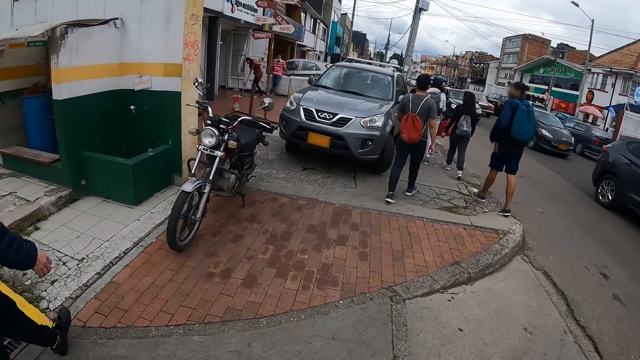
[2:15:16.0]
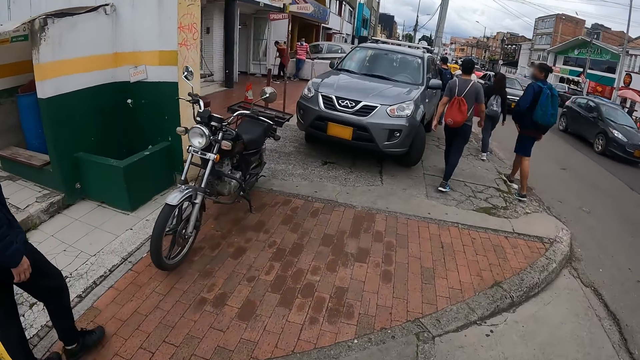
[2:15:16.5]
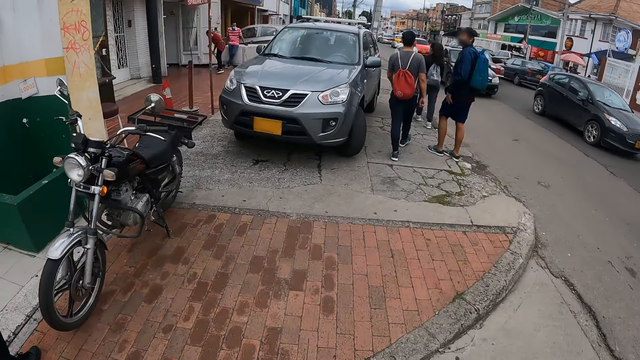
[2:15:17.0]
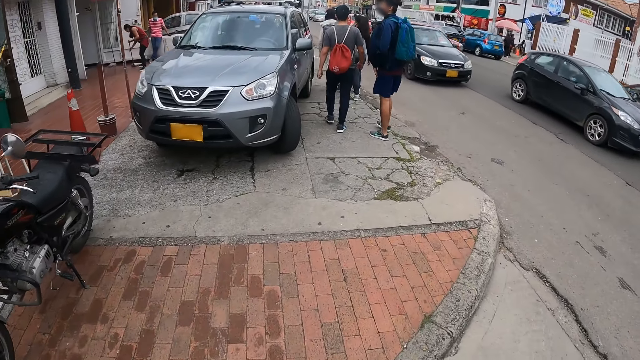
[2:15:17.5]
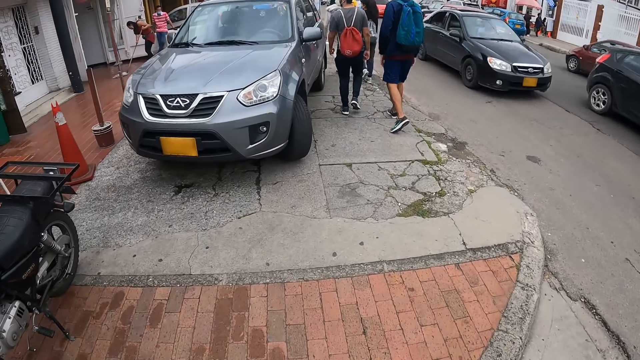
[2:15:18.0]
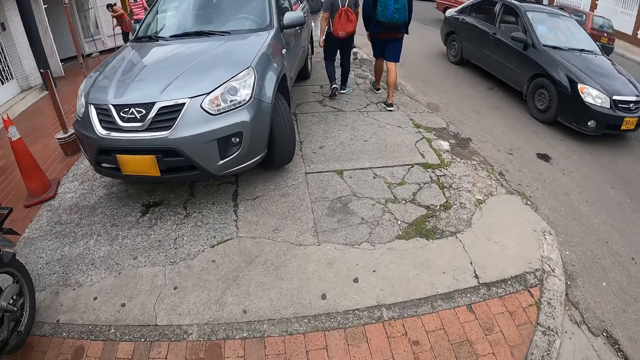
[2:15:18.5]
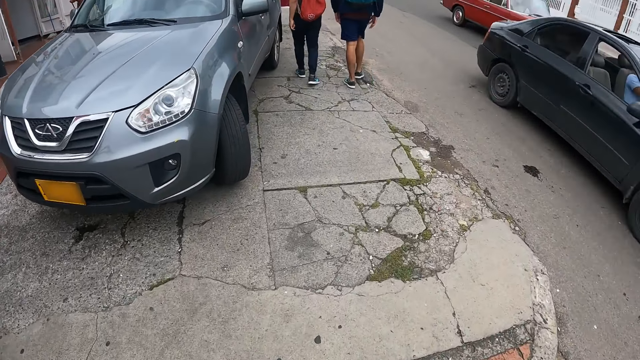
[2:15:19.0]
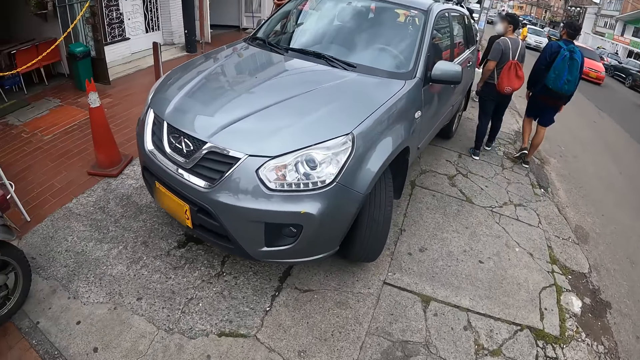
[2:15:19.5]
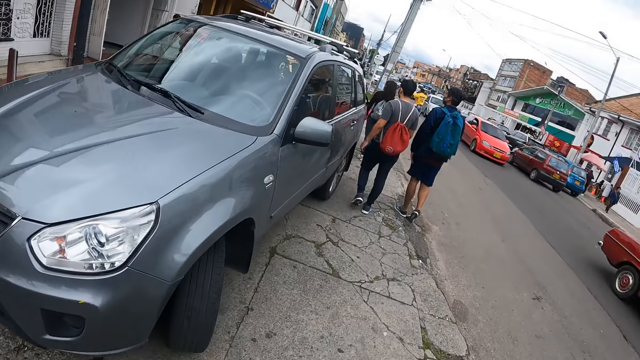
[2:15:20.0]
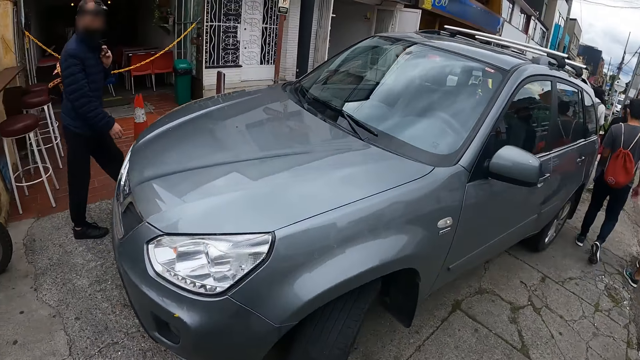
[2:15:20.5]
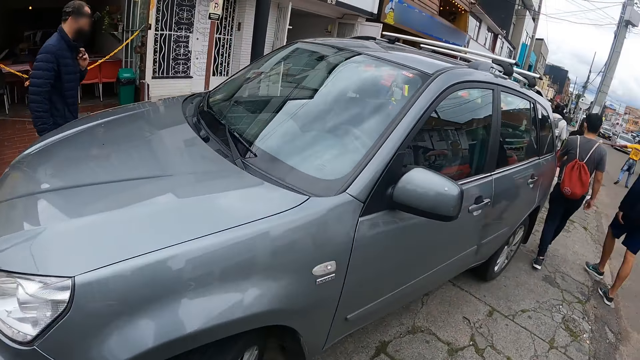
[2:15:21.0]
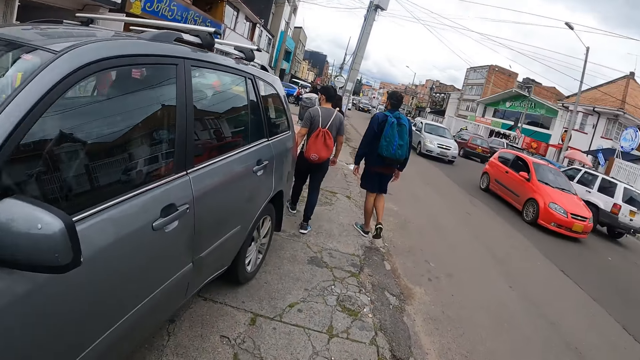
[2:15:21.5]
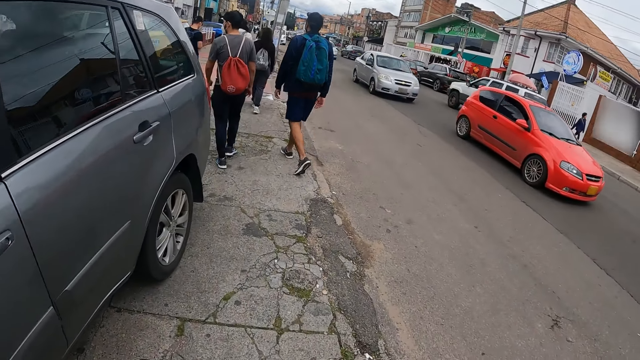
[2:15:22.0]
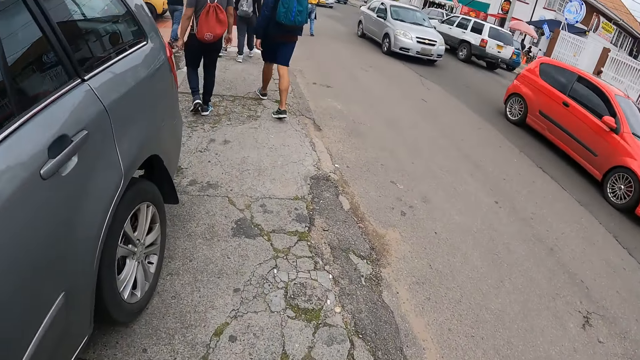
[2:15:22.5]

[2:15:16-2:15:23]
The camera wearer walks on the sidewalk with a group of people.

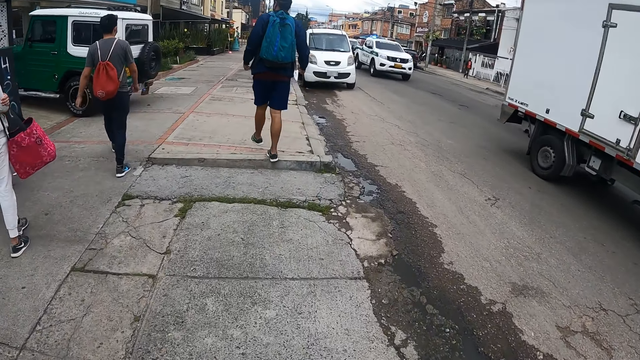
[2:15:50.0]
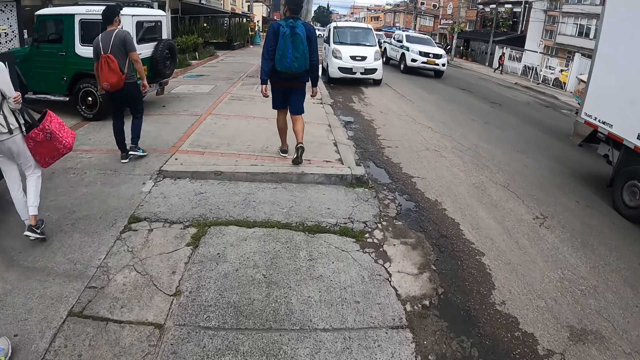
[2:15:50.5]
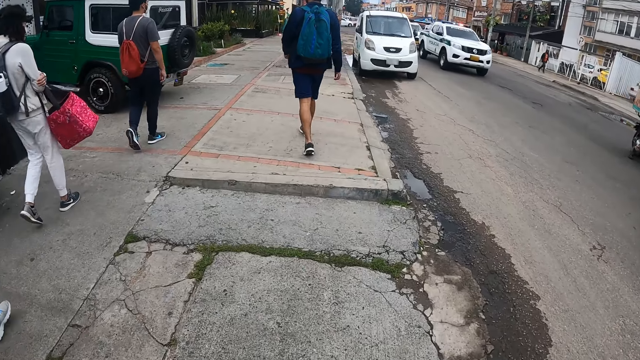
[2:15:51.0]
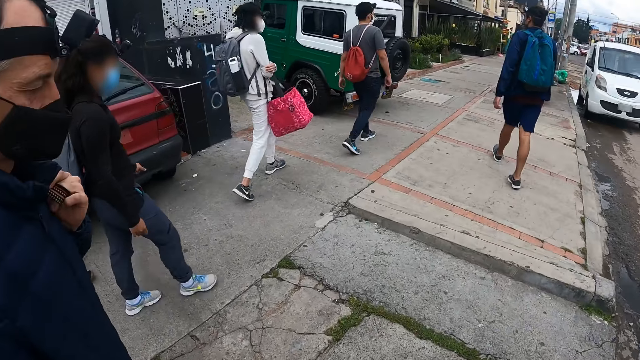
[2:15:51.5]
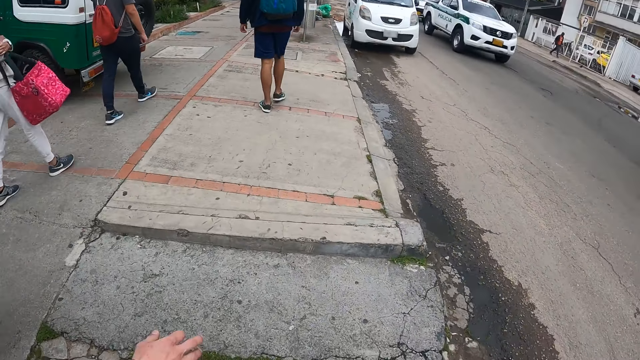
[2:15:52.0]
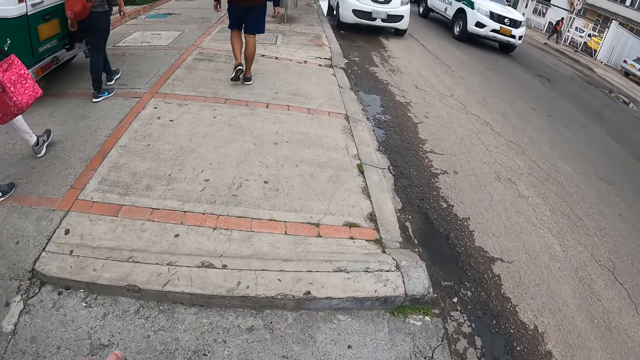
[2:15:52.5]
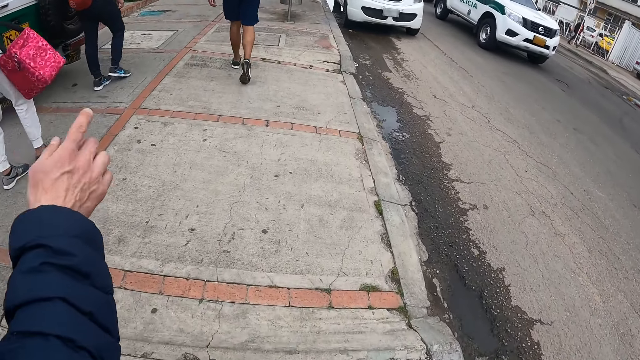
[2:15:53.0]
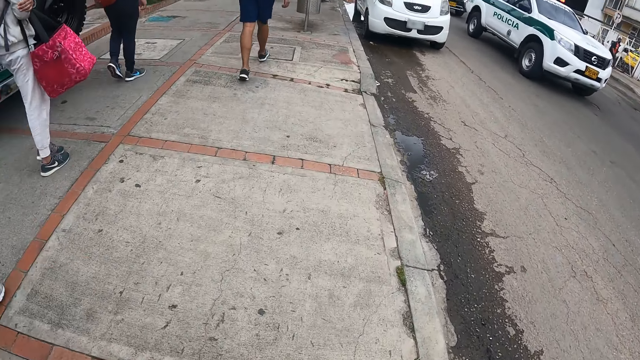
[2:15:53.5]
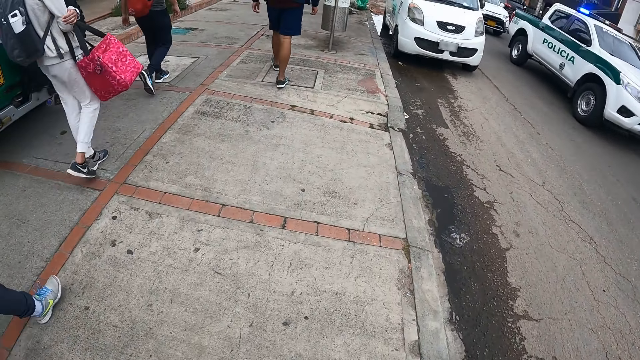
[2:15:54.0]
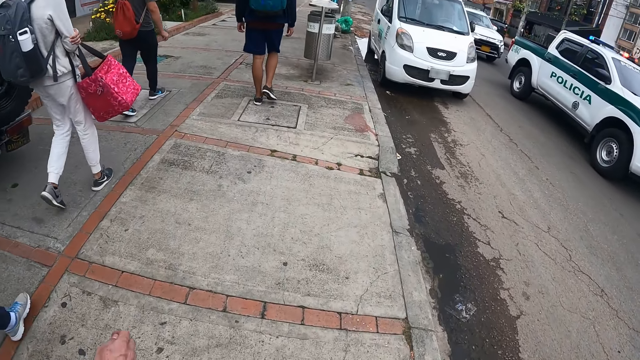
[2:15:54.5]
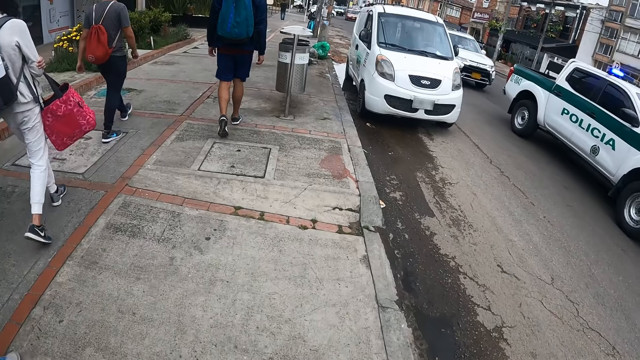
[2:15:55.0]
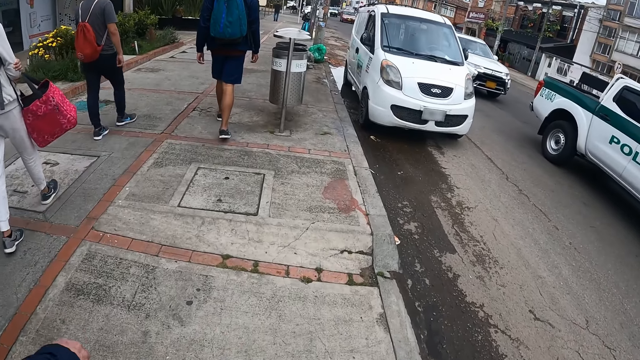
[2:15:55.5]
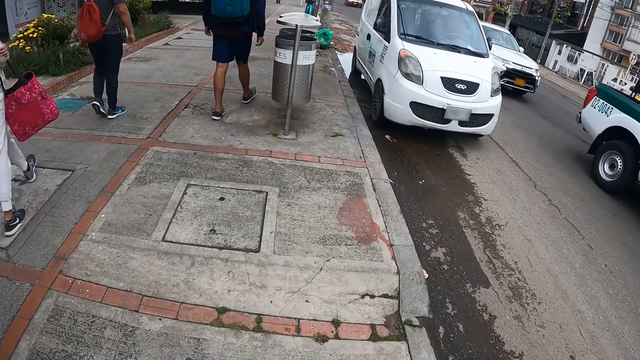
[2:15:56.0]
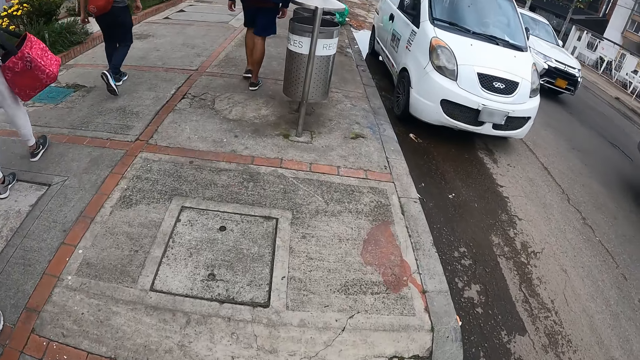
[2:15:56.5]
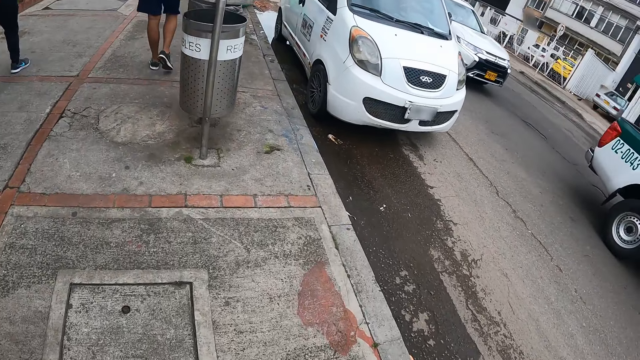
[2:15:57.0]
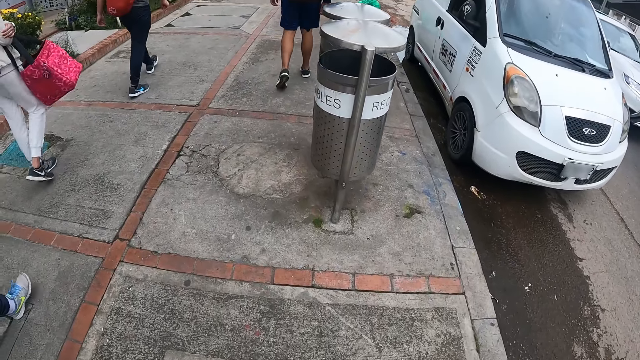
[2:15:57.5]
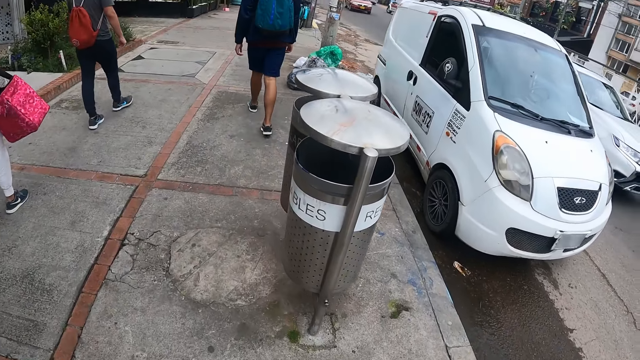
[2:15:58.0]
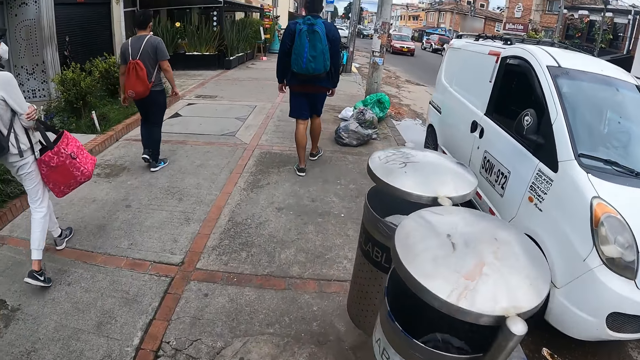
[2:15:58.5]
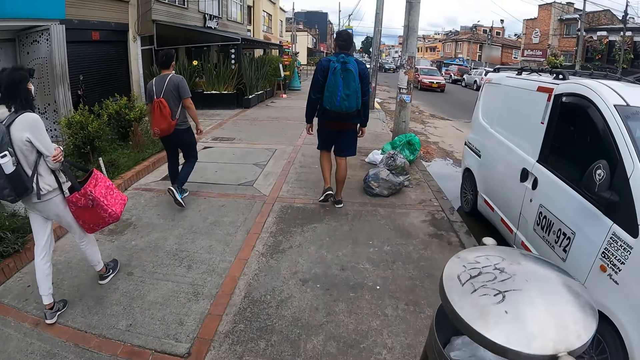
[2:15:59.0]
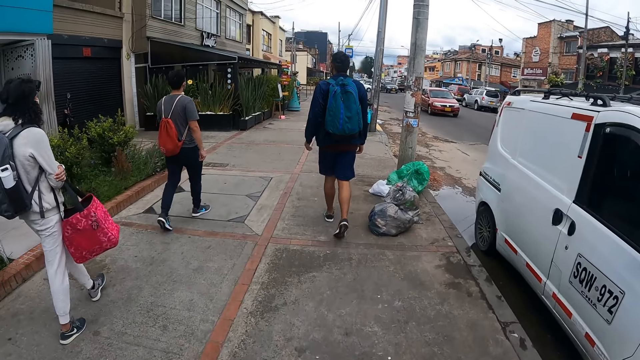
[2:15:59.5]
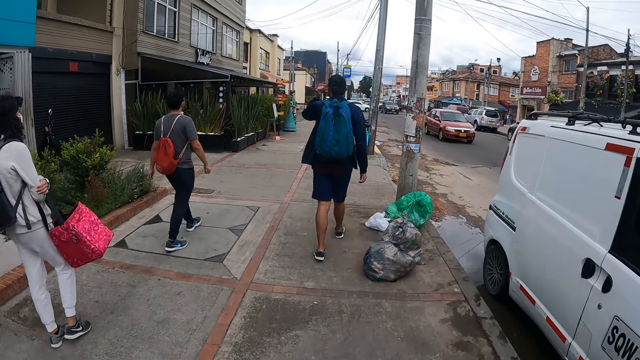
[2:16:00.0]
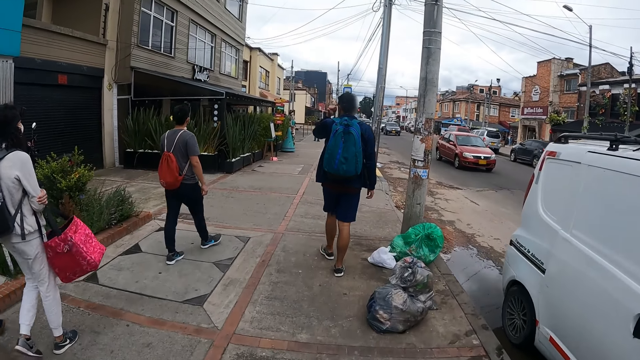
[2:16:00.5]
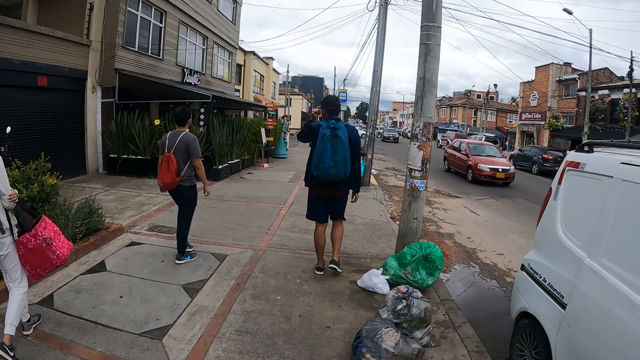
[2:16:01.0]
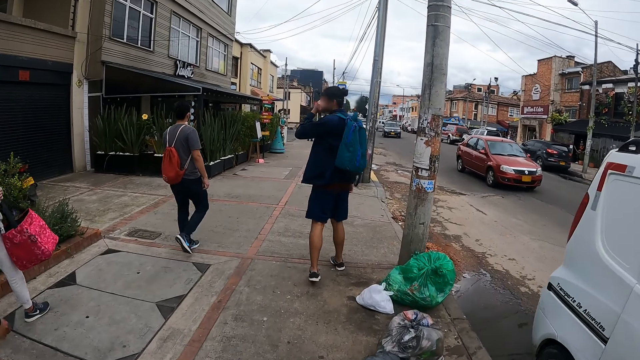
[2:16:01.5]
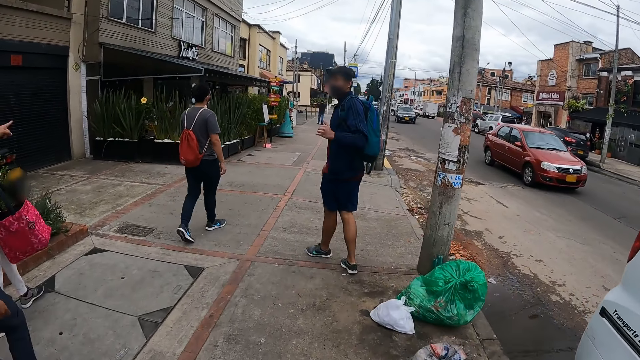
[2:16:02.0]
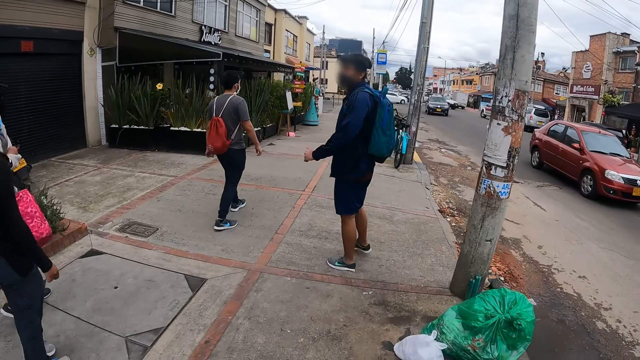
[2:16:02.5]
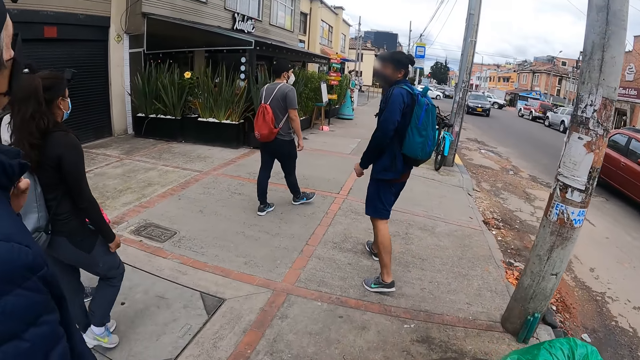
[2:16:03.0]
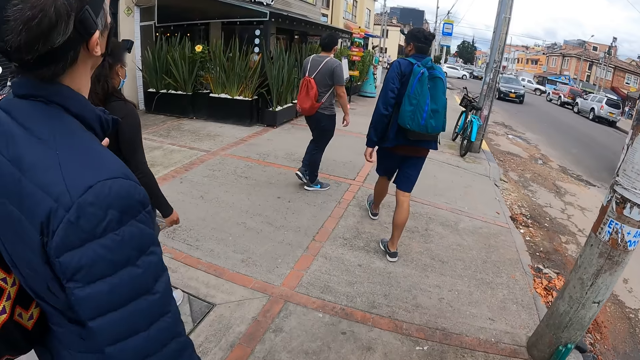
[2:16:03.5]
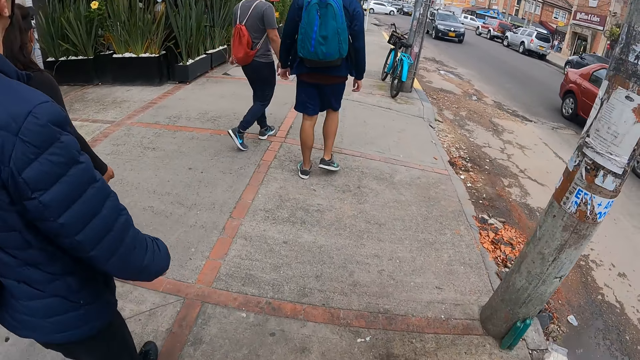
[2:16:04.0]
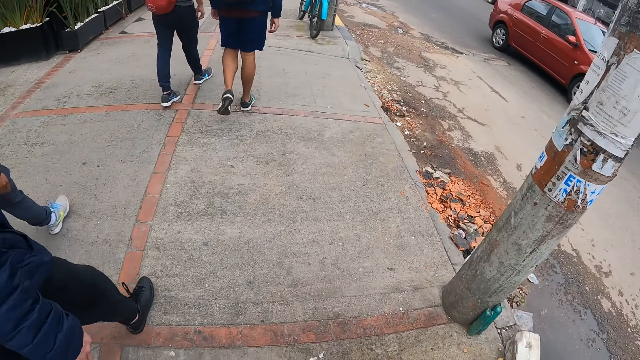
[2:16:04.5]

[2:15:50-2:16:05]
The camera wearer looks at a man. The man gesticulates with his right hand. The camera wearer walks on the pathway.
